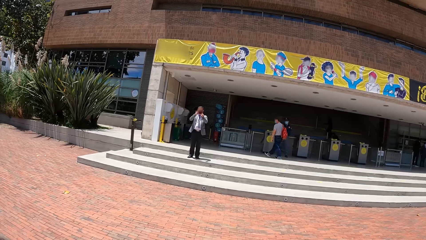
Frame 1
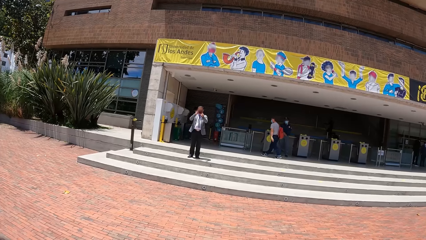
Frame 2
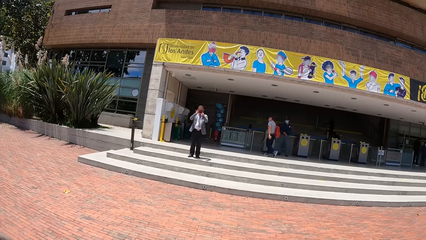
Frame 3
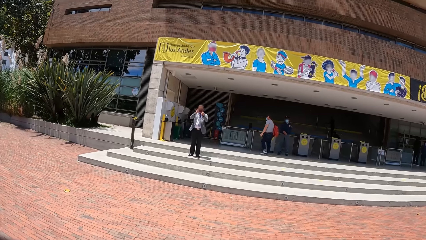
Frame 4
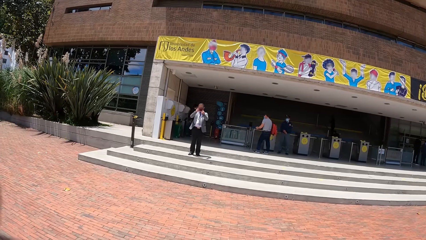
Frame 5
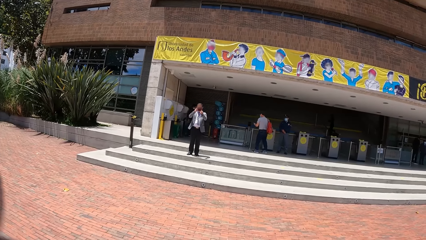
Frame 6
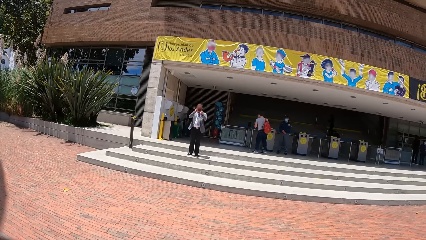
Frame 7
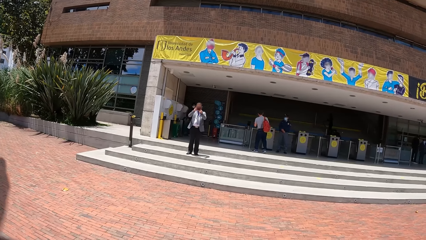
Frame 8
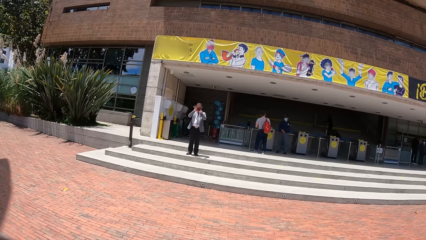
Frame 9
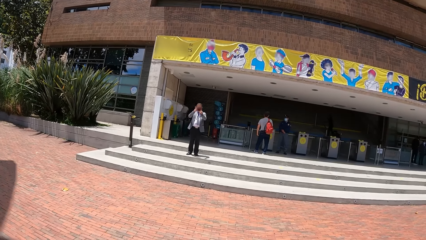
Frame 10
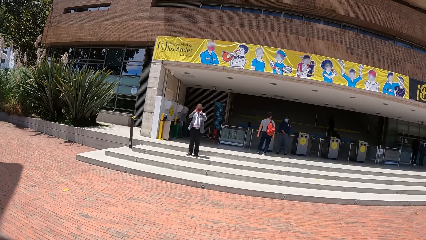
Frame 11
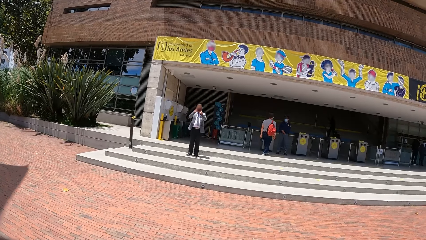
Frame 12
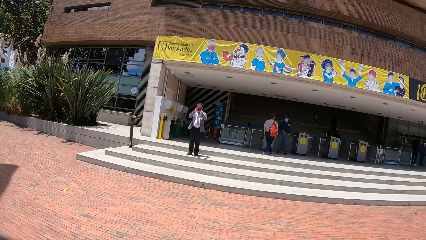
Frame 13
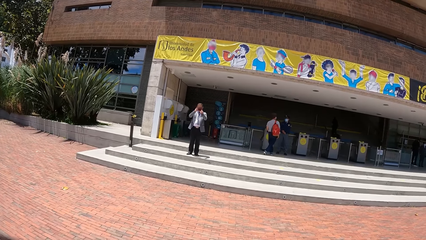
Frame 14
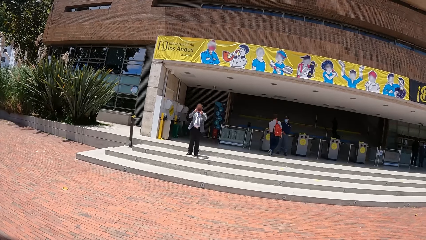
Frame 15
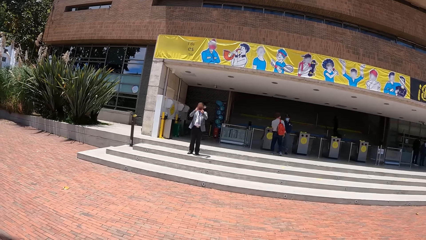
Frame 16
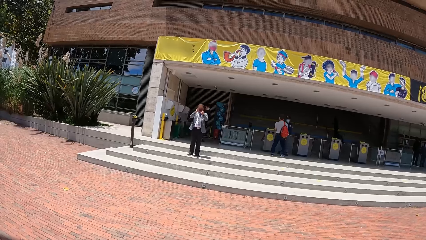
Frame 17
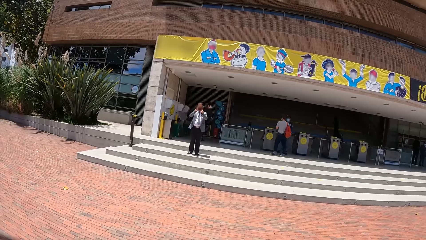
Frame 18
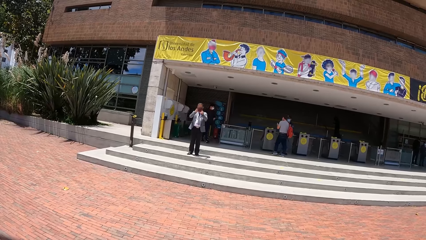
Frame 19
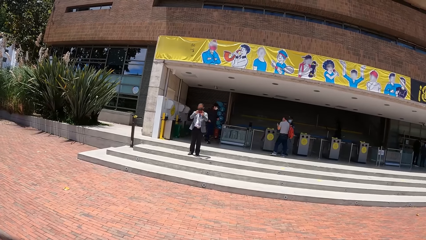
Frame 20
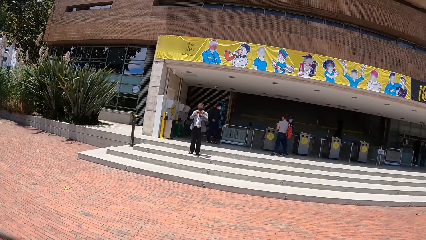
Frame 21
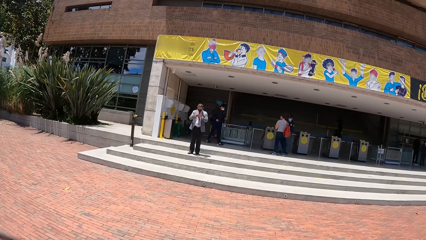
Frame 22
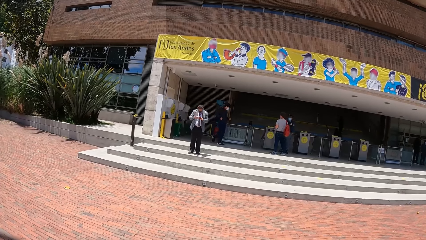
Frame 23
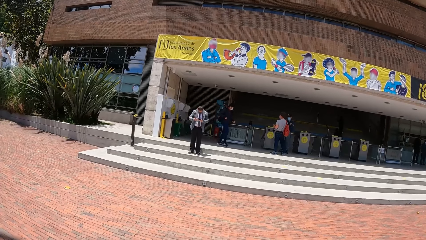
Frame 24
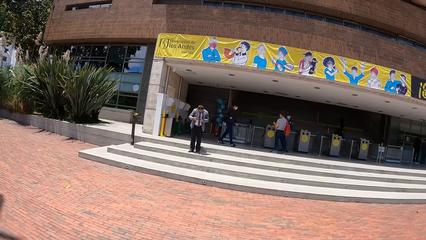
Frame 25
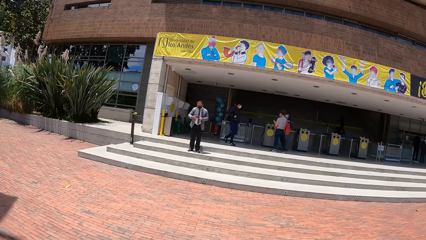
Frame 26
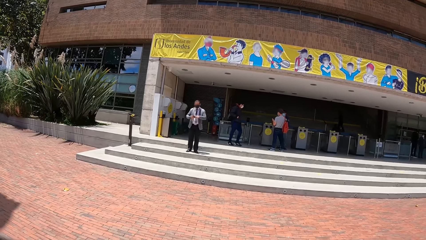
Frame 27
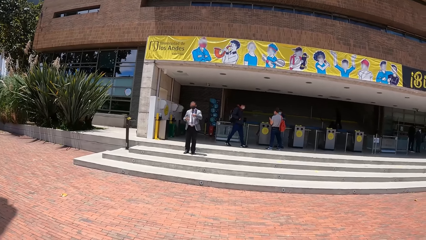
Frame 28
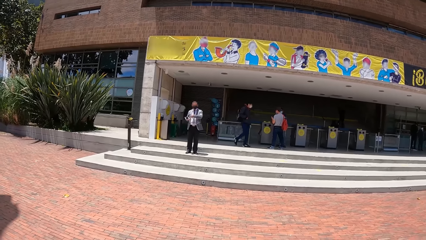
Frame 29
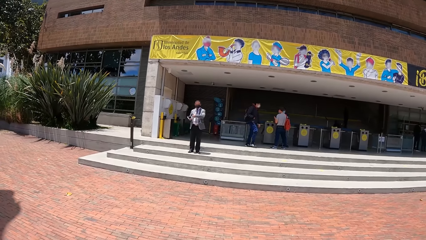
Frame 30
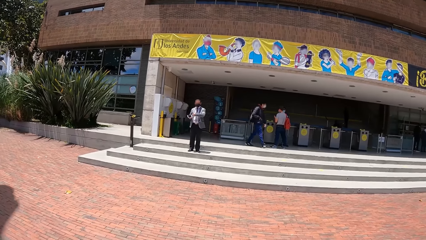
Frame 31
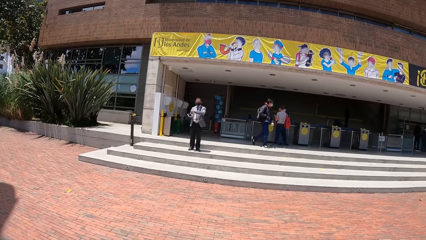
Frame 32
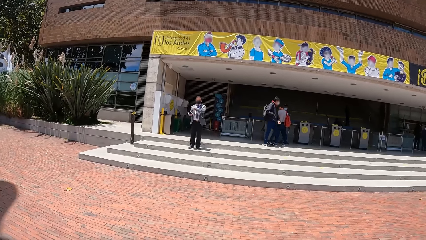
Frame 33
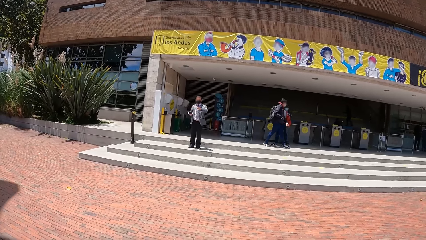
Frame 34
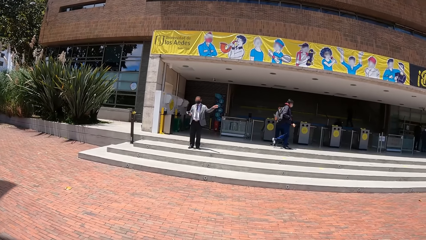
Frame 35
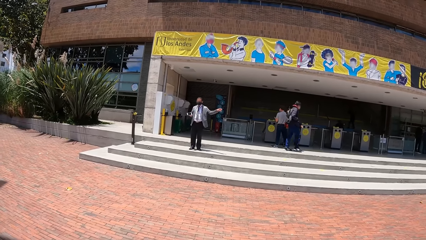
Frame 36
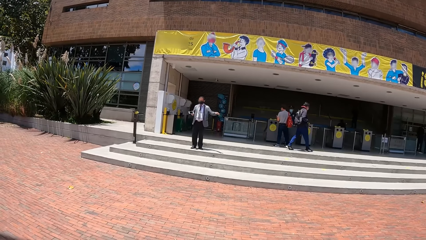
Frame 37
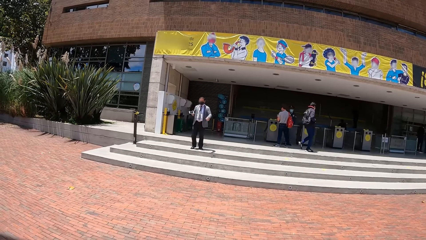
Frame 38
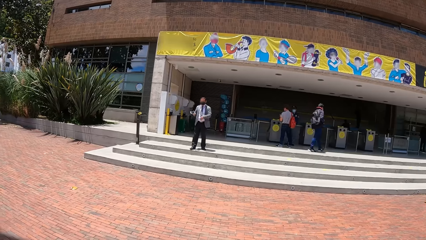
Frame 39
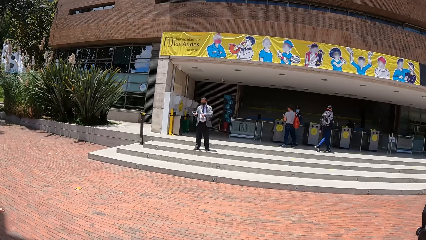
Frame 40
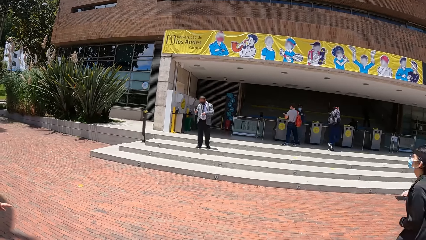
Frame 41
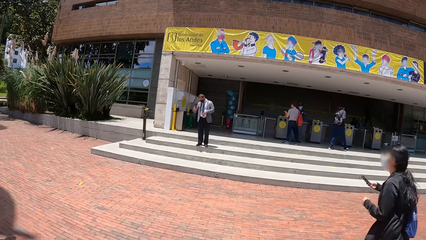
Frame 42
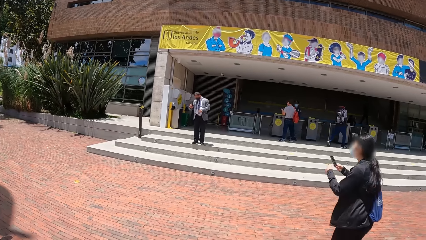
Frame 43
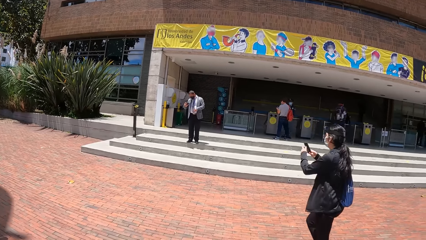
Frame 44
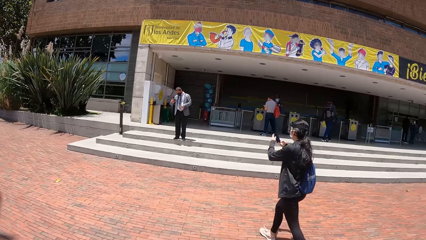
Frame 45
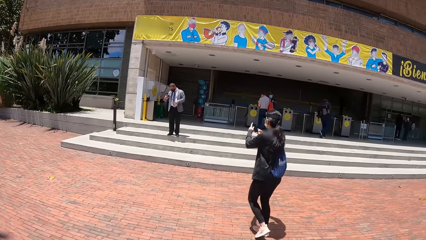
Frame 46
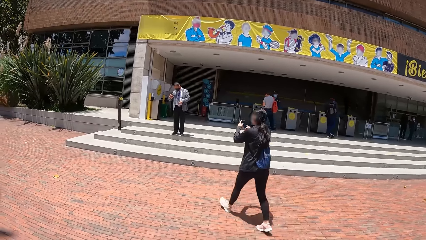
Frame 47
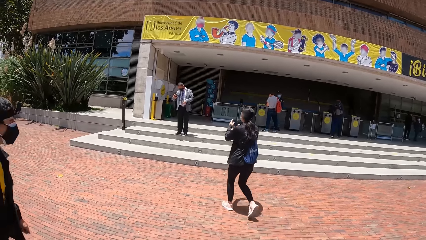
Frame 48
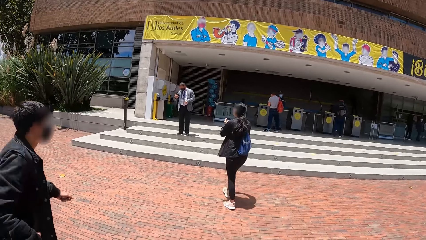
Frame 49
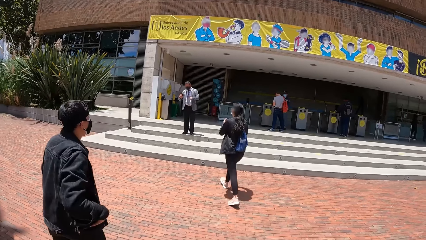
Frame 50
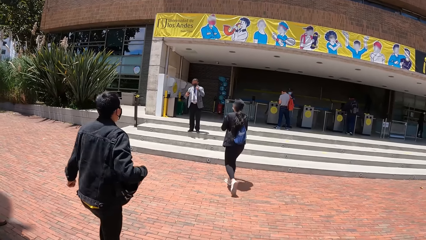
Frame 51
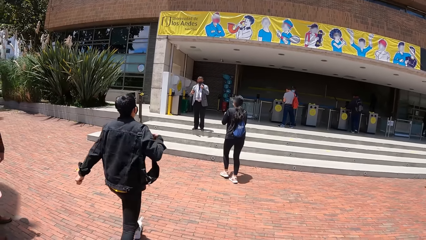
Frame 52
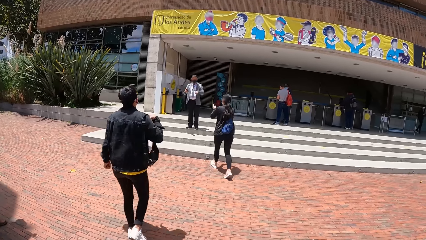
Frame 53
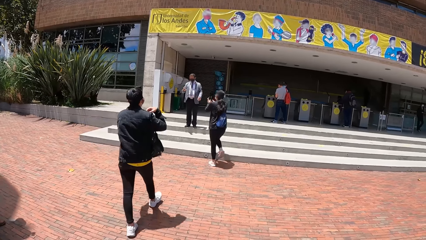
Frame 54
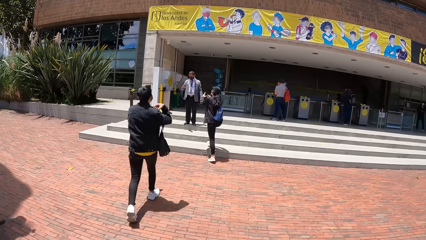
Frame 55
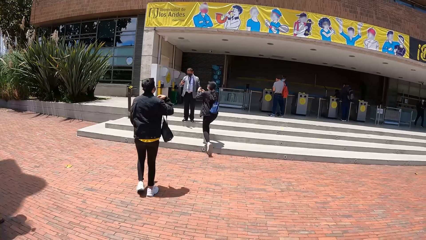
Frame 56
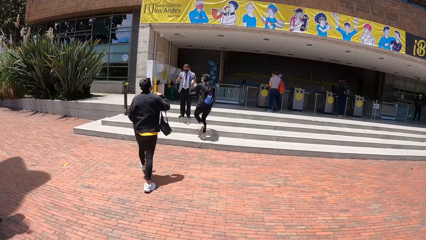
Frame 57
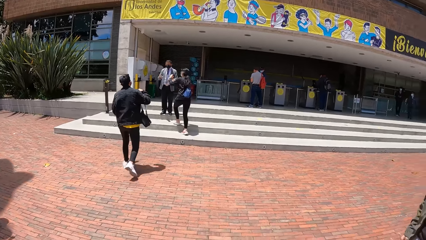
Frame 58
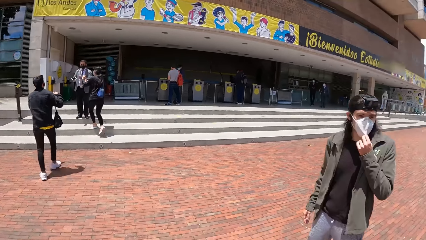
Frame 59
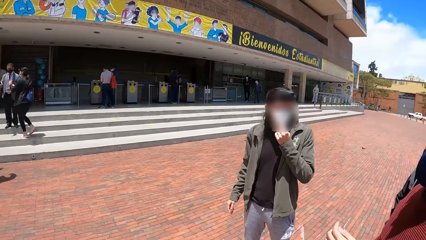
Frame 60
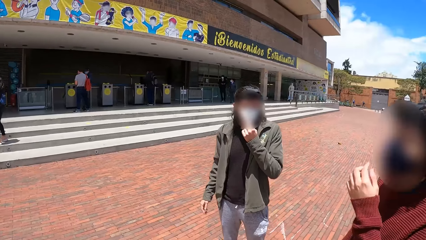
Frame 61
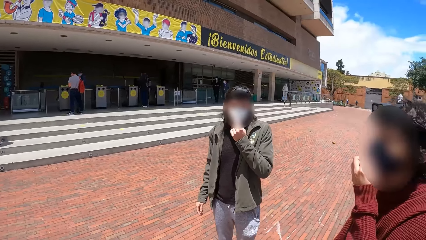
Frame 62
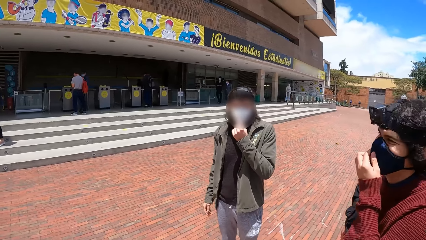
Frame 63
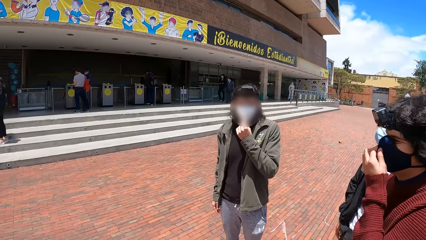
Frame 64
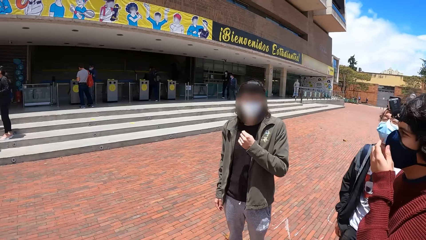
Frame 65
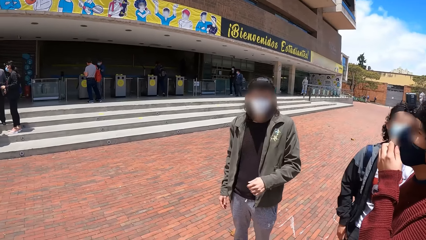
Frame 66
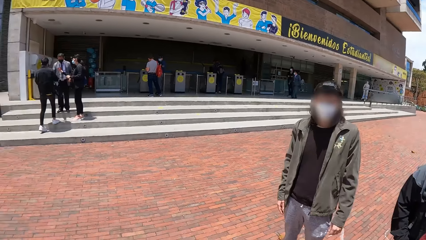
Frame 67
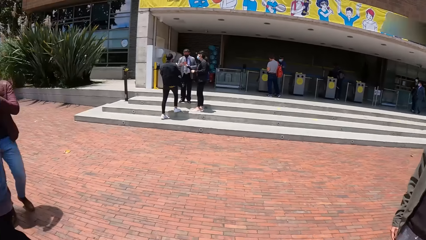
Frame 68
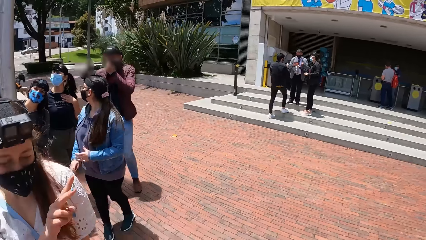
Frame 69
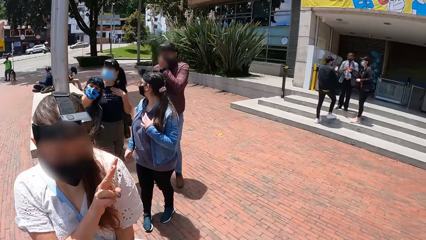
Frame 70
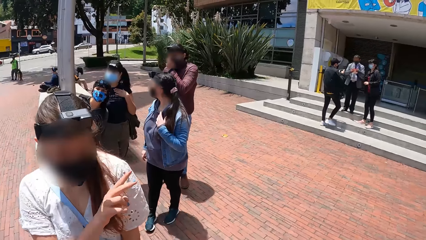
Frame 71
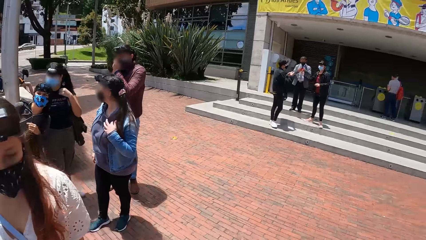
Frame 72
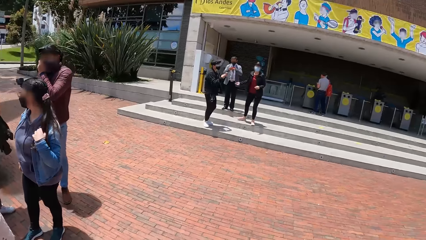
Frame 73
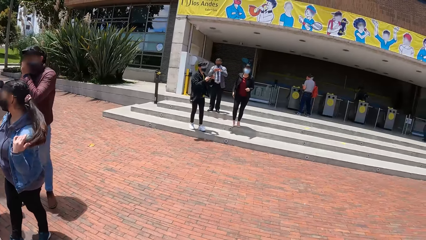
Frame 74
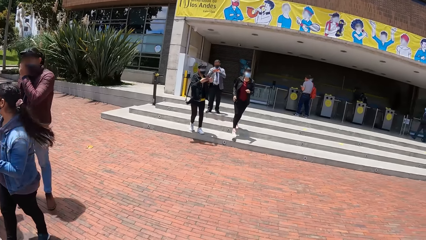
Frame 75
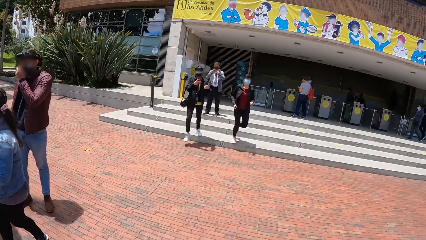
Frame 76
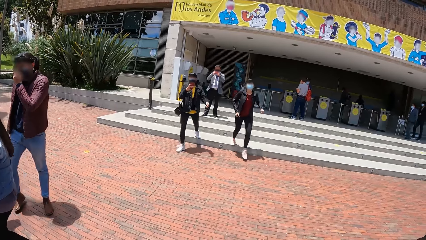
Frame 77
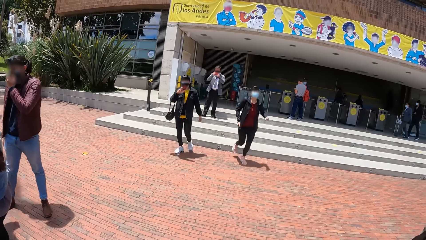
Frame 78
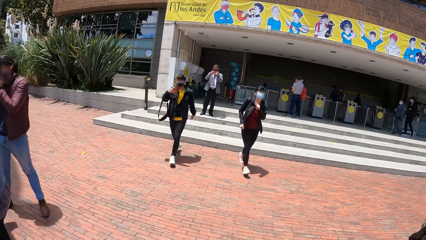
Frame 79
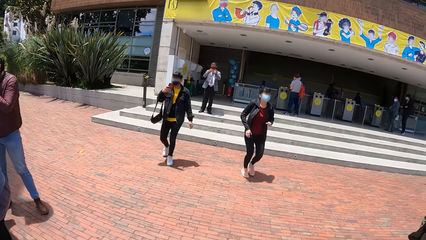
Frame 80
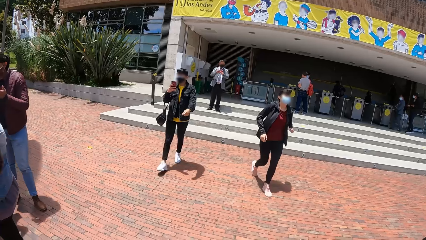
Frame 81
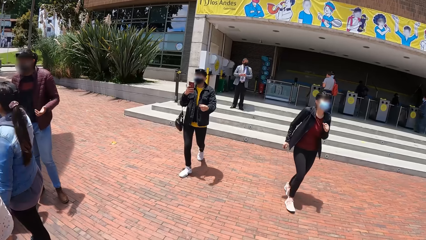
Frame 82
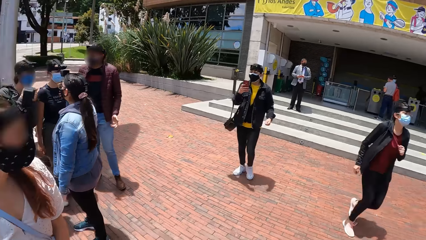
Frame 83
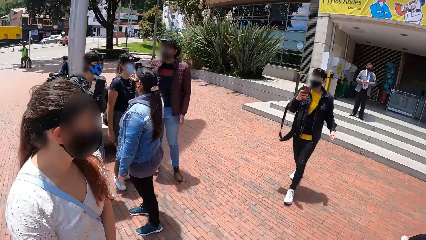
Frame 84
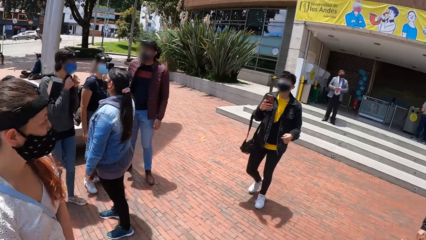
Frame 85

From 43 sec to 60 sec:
A man interacts with the camera wearer and the group of people. A woman holds the phone with her right hand, walks towards the man, and holds the phone with her hands. A second man walks towards the first man. The second man adjusts a bag on his right shoulder with his right hand. A third man adjusts a nose mask on his face with his left hand. A fourth man adjusts a nose mask on his face with his left hand. The first man interacts with the second man and the woman. A fifth man holds a nose mask on his face with his left hand. The camera wearer interacts with a second woman. The second man holds a phone with his hands and walks towards the second woman. A third woman flips her hair with her left hand. The second man holds the phone with his right hand. The first woman runs towards the group of people. A fourth woman interacts with a fifth woman, the fifth man and the third woman.
